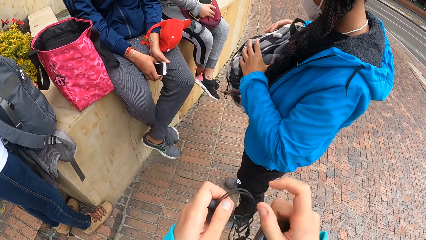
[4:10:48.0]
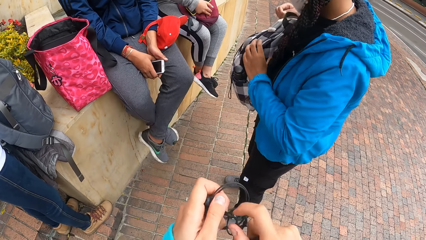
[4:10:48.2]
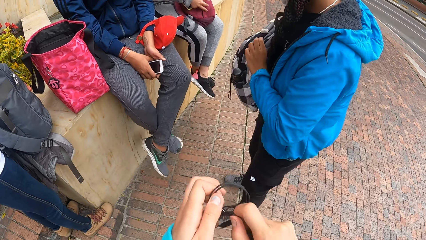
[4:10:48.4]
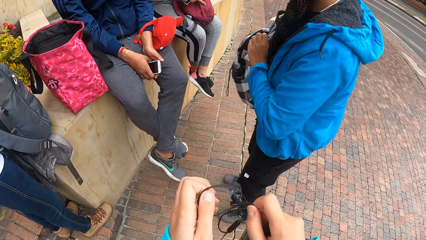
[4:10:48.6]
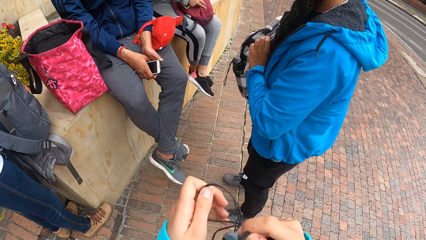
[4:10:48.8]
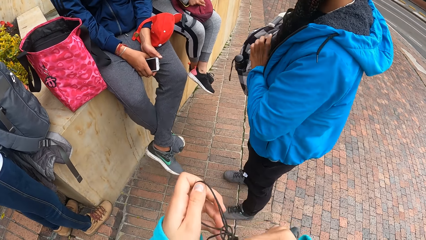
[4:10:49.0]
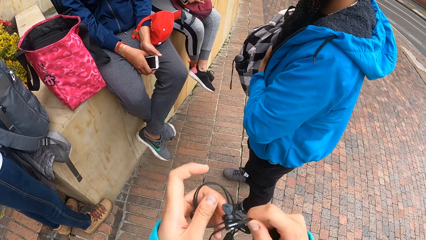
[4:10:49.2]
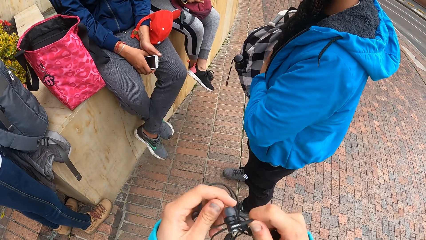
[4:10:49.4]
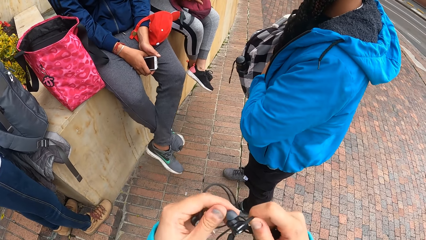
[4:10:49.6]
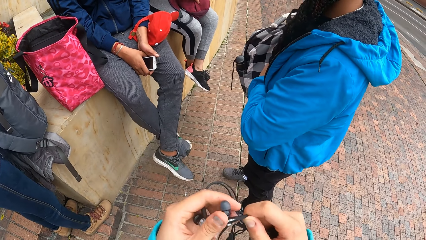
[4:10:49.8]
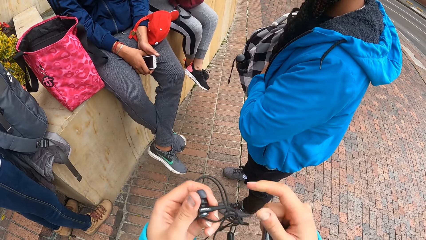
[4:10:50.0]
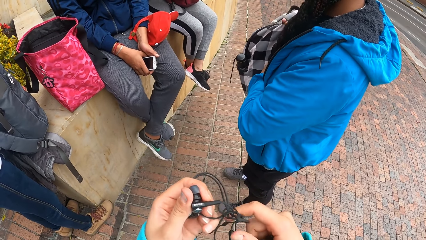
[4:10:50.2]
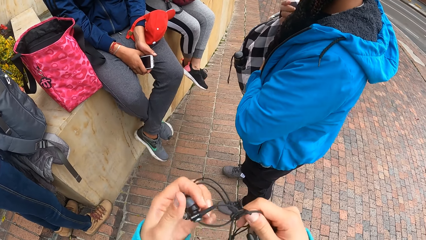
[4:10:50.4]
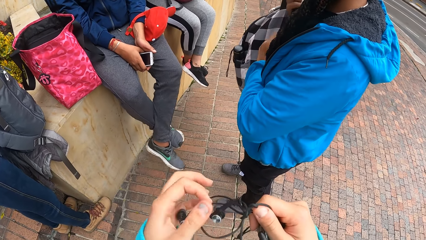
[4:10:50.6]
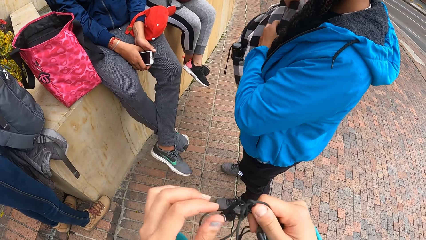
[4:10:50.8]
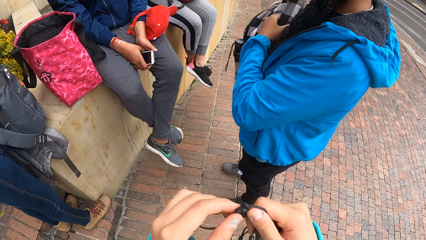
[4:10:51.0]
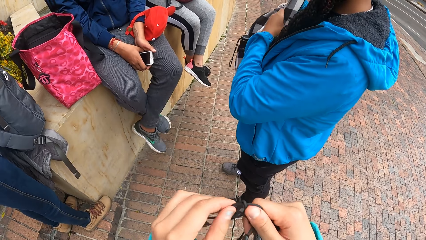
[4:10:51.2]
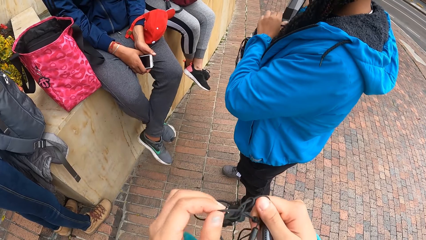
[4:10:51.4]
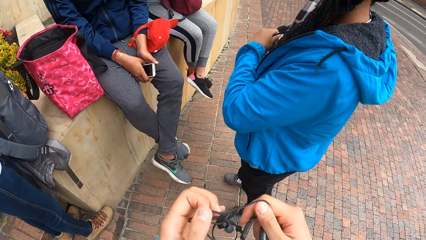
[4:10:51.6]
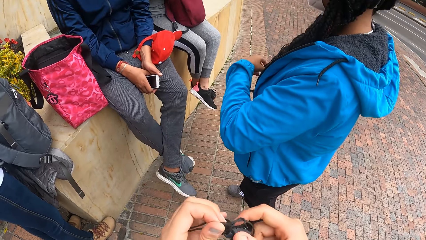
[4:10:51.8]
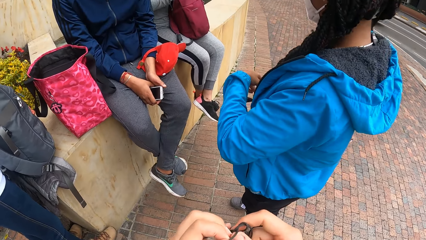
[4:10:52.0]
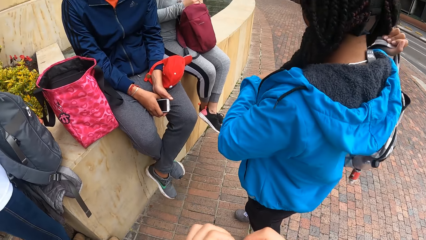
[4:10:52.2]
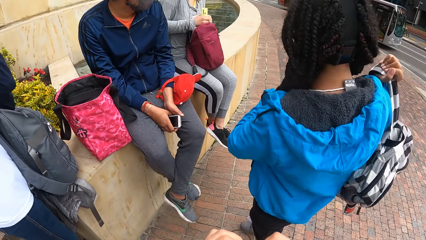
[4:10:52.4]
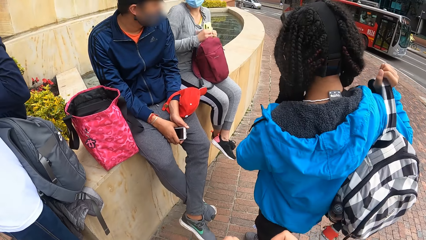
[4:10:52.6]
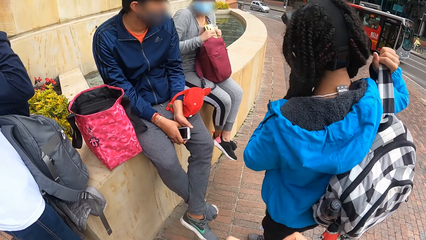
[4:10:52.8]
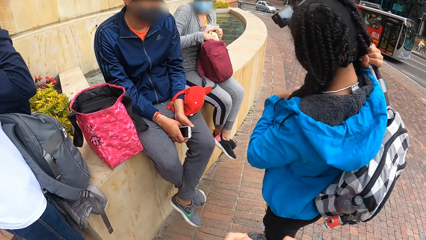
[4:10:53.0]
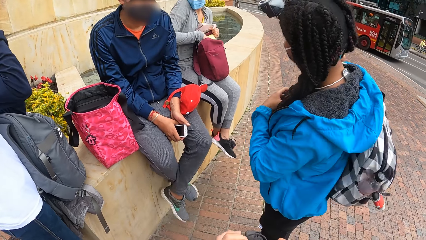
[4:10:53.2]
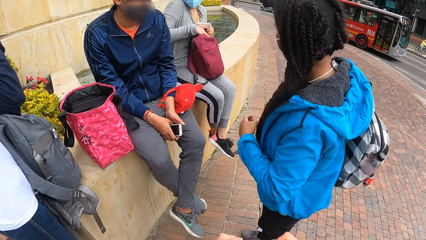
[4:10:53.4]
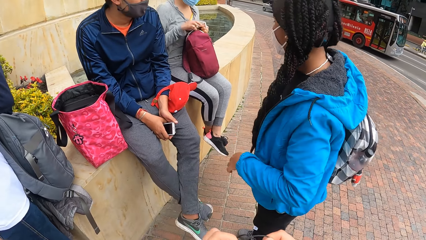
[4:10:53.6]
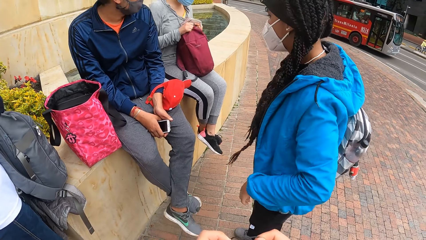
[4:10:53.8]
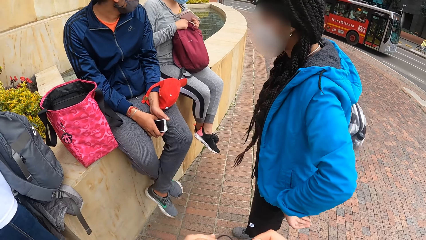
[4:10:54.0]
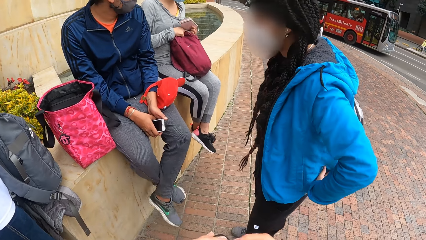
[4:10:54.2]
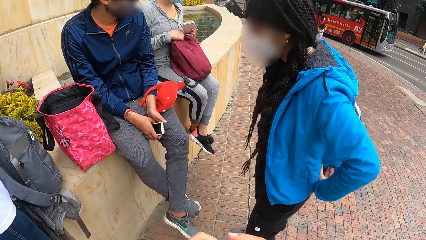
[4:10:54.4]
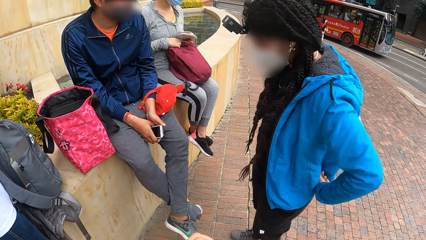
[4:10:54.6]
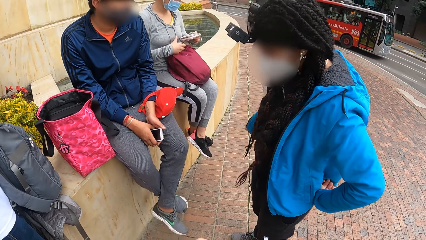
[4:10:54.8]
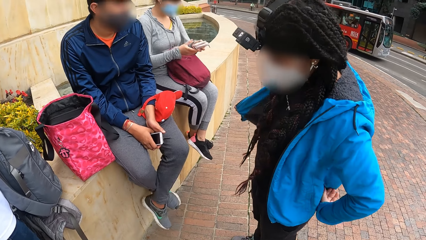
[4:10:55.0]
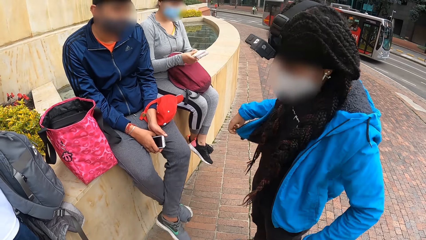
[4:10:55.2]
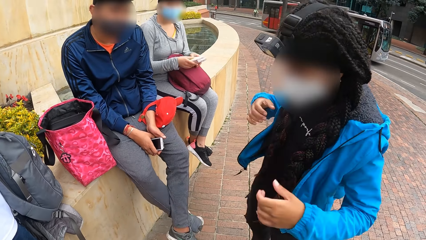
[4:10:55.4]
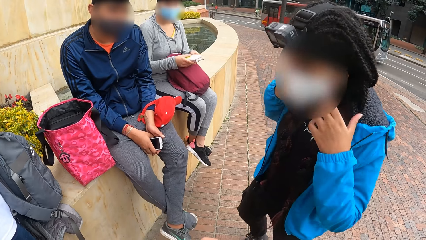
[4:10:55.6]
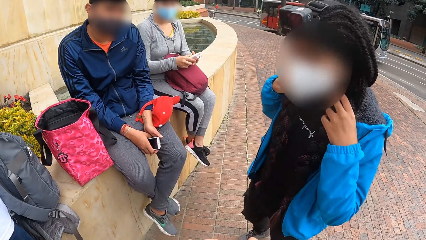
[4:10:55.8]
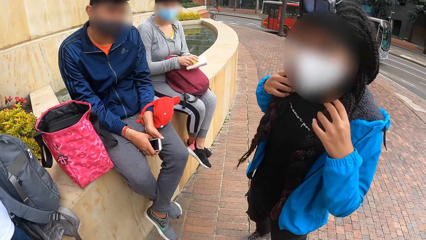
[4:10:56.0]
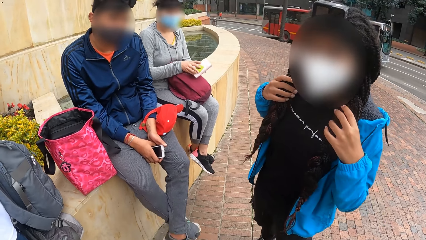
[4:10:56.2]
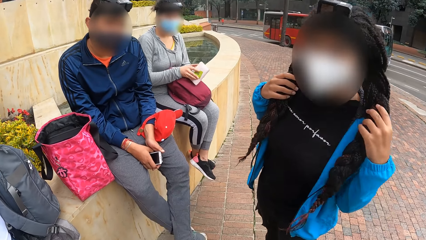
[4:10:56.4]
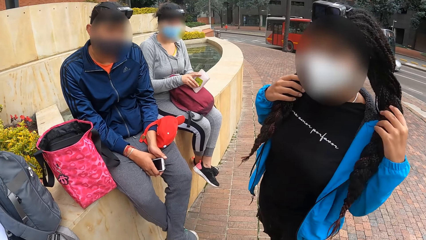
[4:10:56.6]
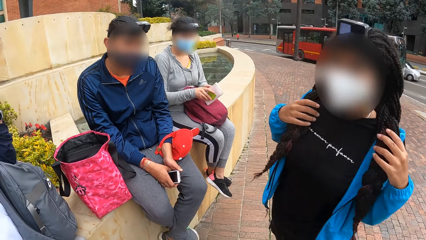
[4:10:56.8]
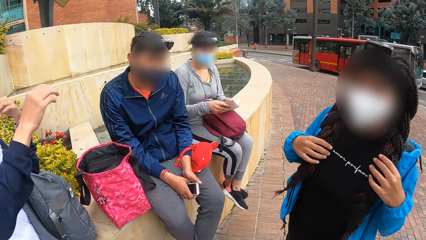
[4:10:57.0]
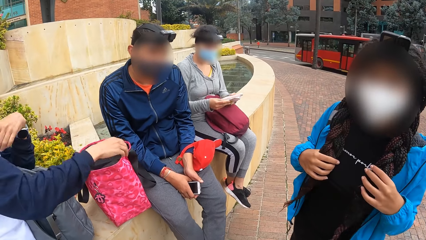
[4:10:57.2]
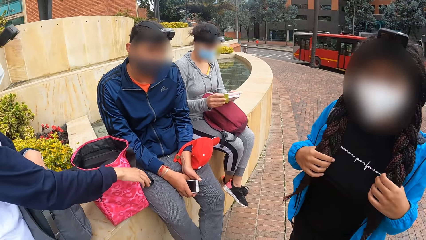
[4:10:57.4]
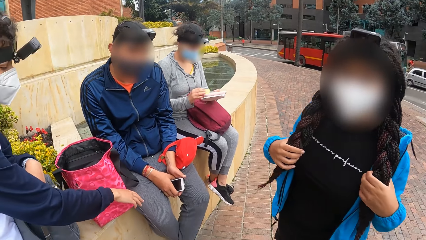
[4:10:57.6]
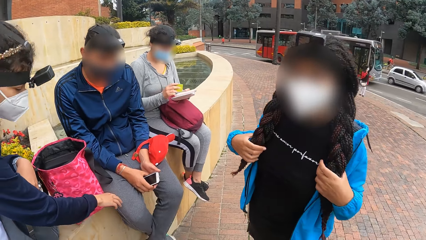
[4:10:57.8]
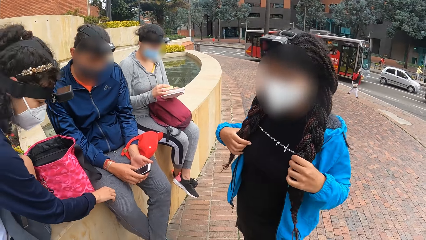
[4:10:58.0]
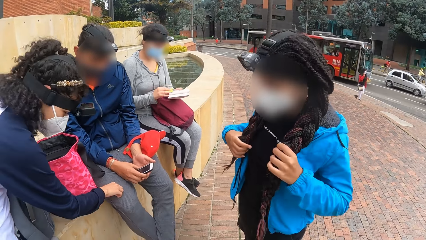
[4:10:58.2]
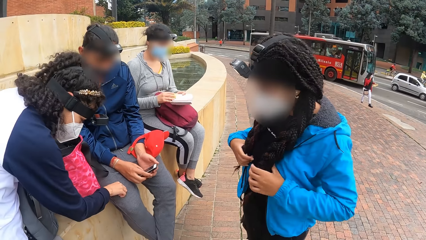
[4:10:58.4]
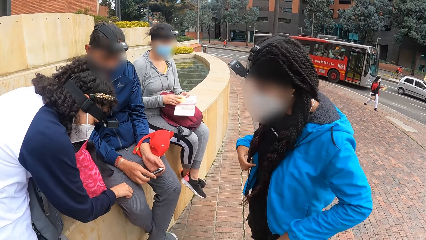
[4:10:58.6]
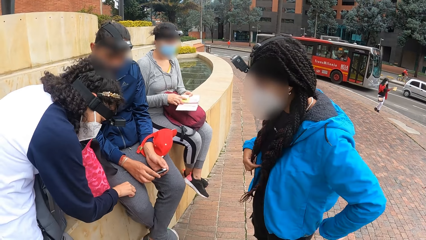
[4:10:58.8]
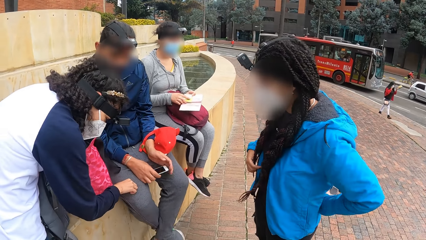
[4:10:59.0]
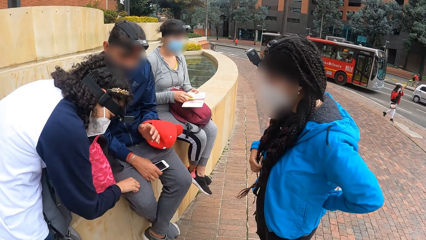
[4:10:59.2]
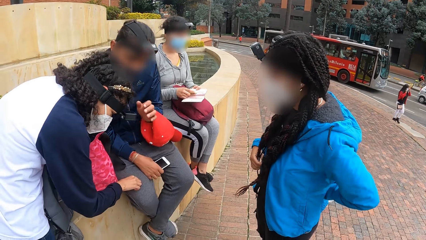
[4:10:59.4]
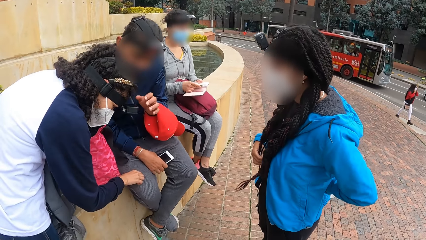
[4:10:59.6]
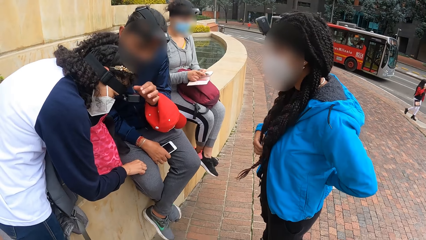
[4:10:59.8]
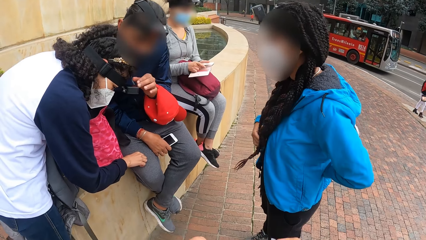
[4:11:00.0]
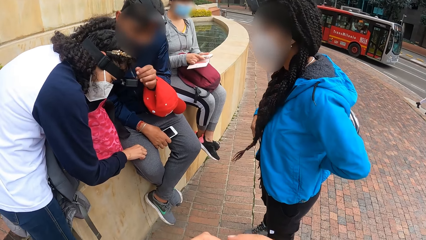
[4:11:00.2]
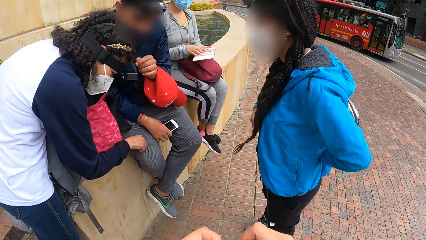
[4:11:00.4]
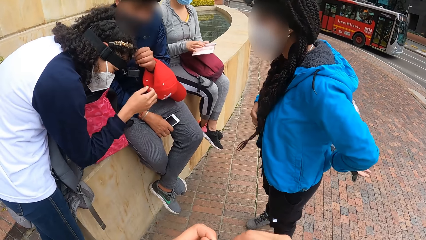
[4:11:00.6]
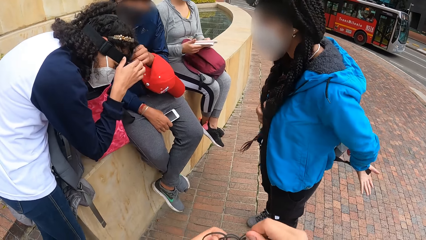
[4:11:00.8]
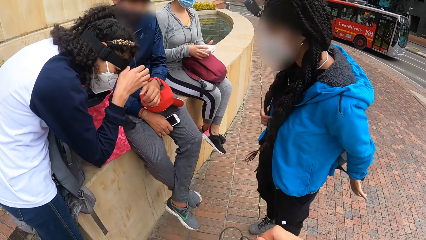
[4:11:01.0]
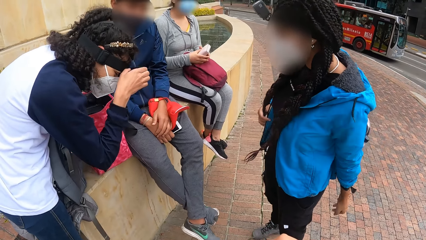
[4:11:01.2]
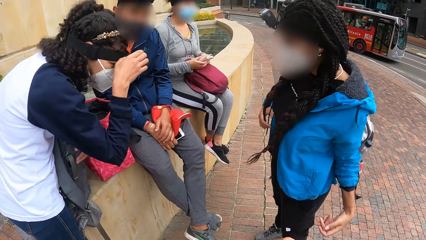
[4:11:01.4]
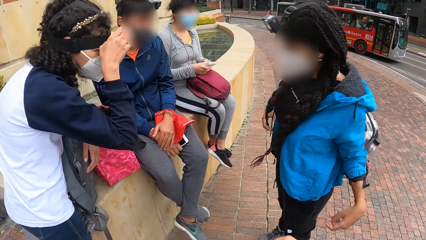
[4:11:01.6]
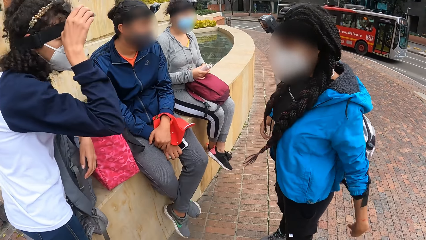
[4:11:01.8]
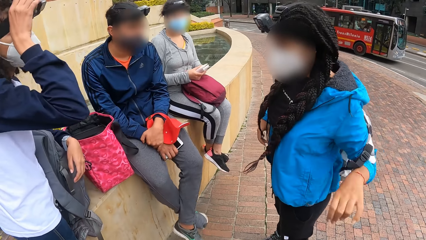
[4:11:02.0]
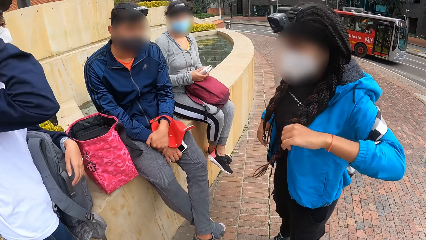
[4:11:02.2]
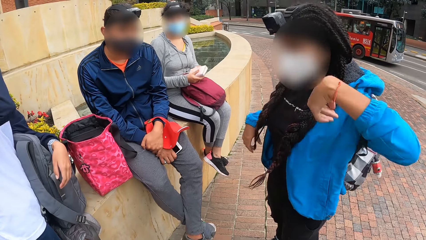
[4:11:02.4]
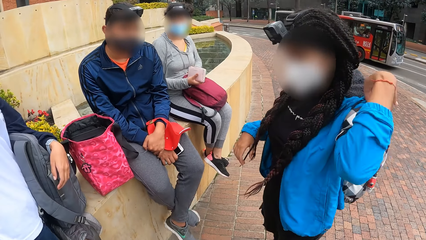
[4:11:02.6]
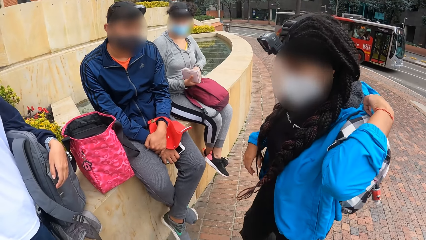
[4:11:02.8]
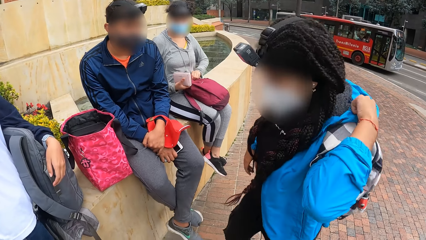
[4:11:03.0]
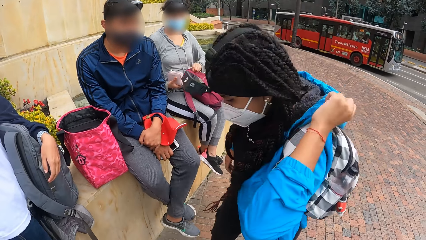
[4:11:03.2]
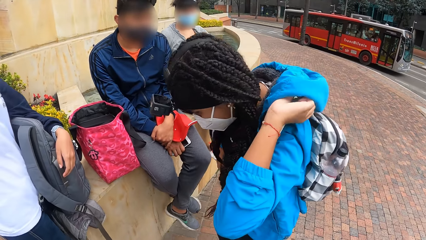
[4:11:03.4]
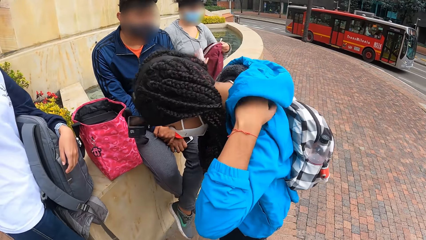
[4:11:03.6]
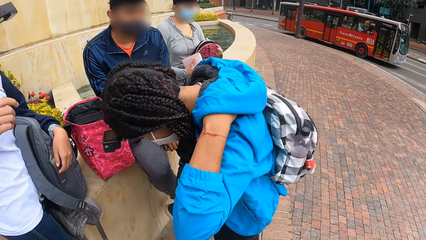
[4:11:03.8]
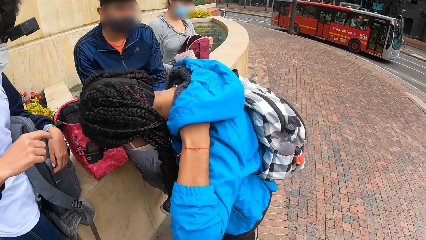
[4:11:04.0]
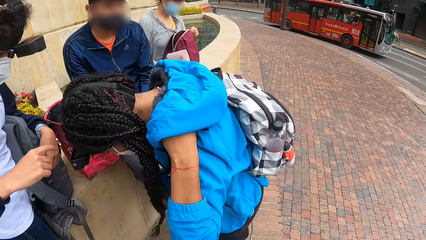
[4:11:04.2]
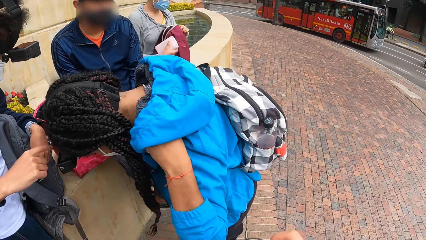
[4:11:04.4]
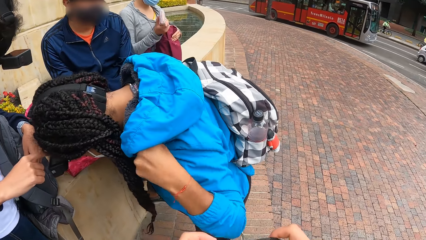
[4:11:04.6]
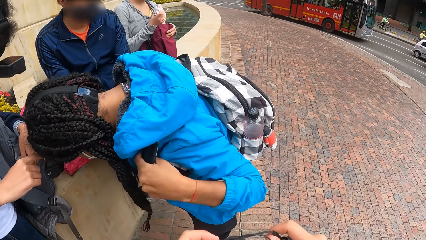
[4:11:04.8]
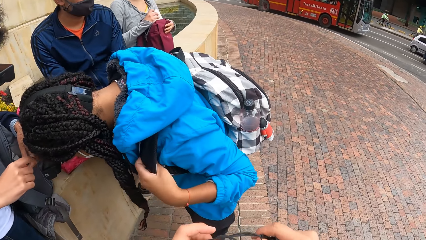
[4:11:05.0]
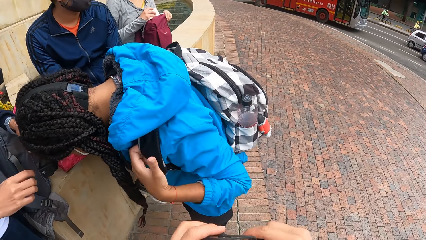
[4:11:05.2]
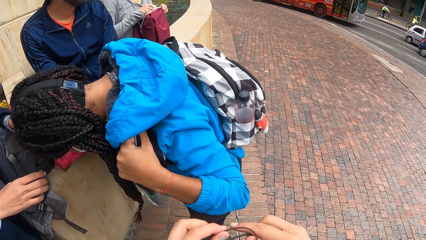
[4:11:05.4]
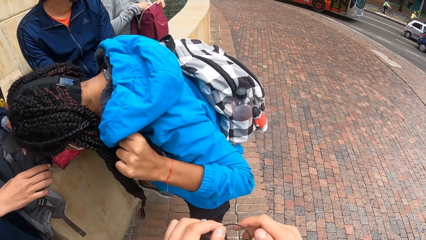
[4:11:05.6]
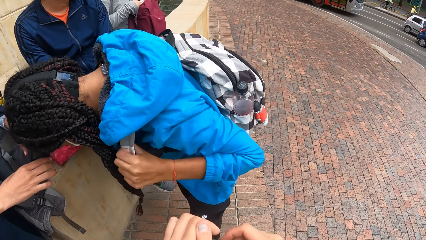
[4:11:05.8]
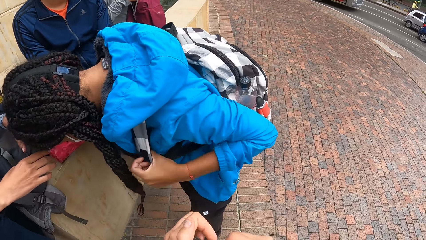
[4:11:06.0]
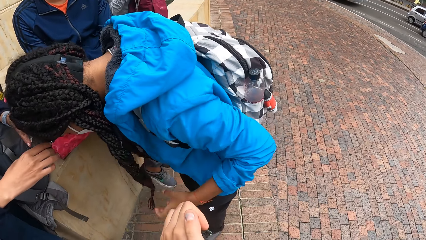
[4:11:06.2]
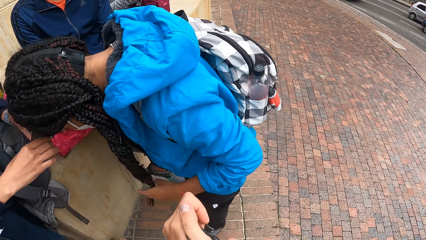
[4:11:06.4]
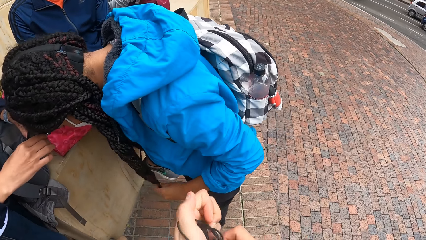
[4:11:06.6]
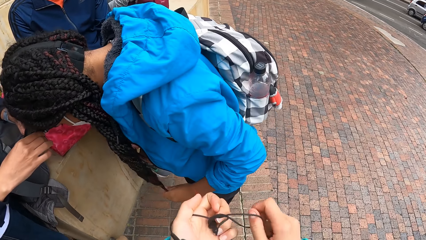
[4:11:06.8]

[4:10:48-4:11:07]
The camera wearer unfolds the earphones. A woman places the phone in the bag on her lap with her right hand. Another woman holds the bag with her right hand. The first woman holds a purse with both hands and opens the purse with both hands. The second woman holds her hair with both hands. She touches her hair. A third woman touches a man. The man operates a camera on the head of the third woman. The second woman wears the bag in her left hand. The third woman operates the camera on her head with her right hand. The first woman closes the purse with both hands. A boy touches the camera. The first woman opens the bag on her lap with her left hand. The third woman operates the camera on the head of the second woman. The first woman places the purse in her right hand into the bag on her lap.
